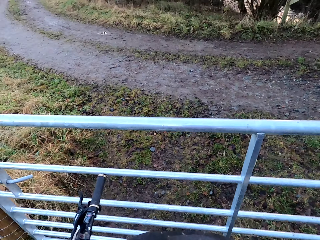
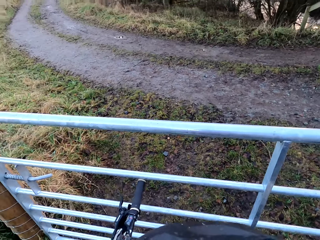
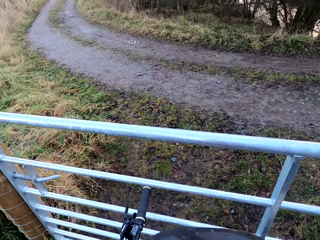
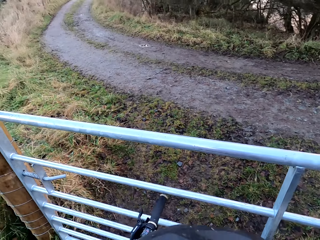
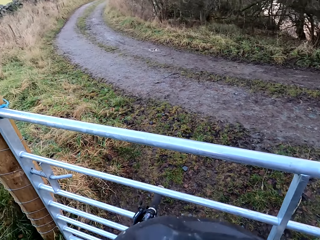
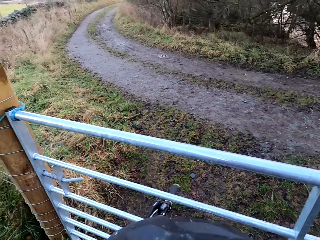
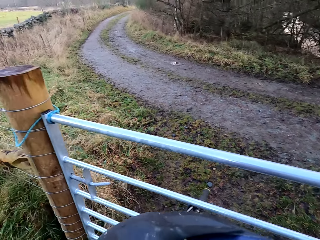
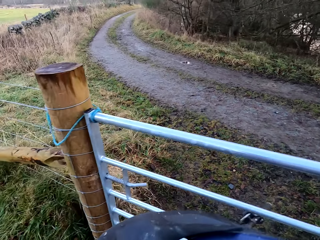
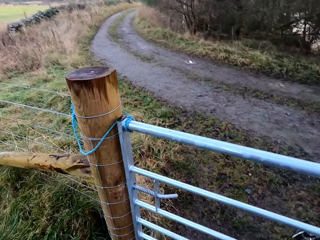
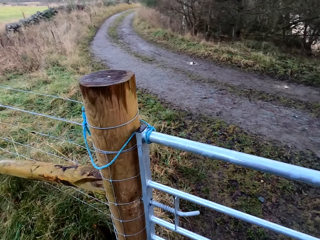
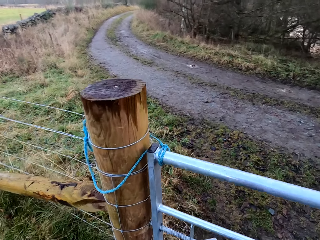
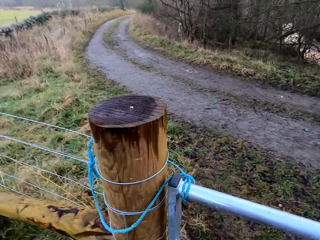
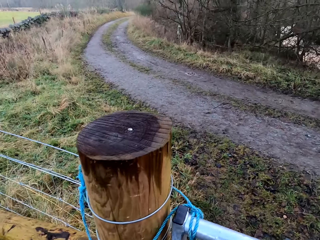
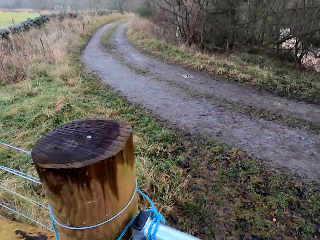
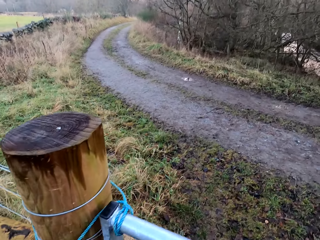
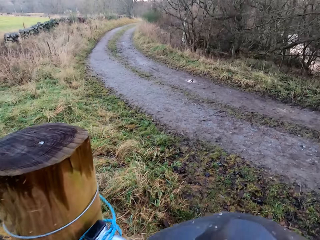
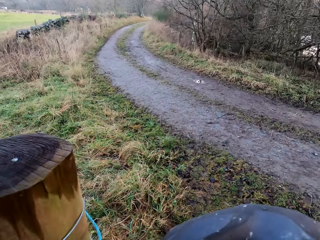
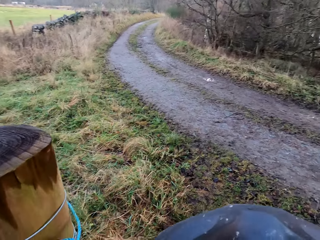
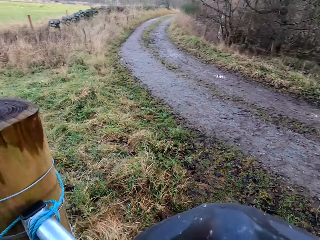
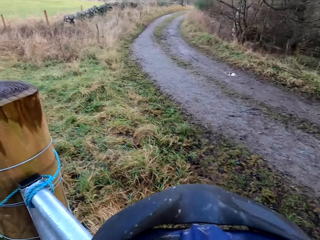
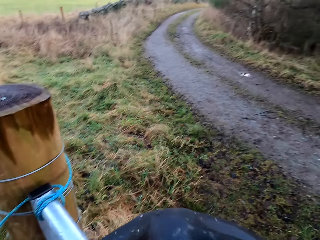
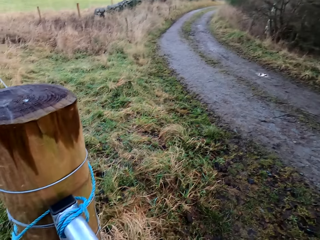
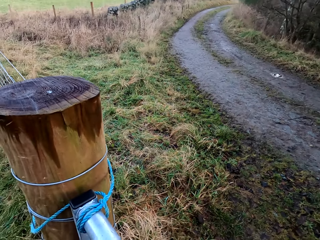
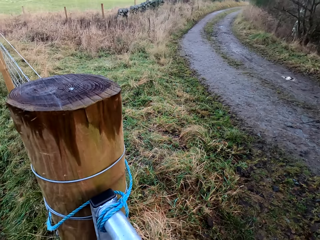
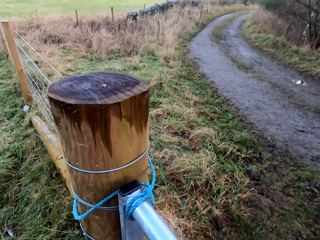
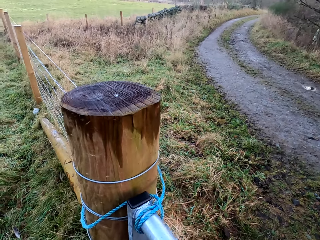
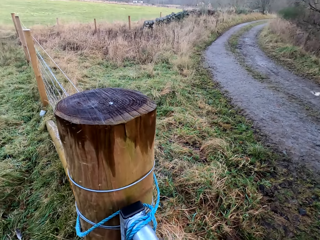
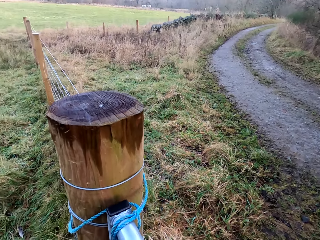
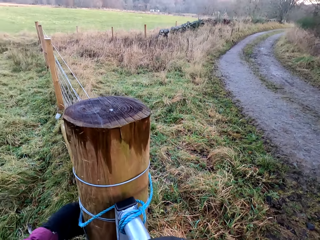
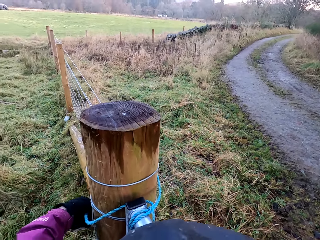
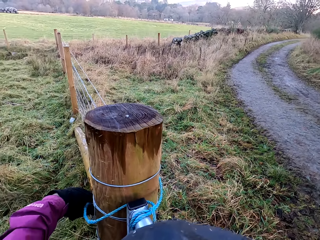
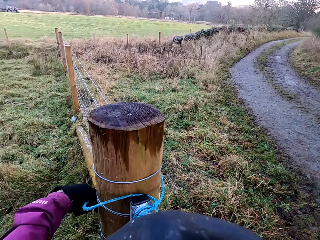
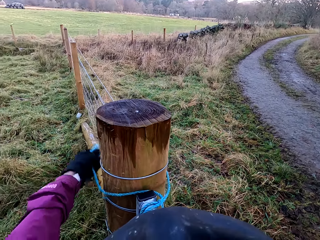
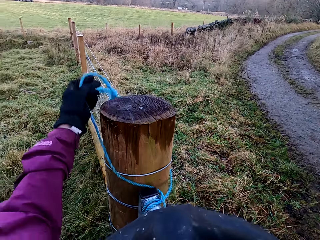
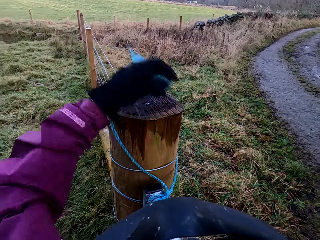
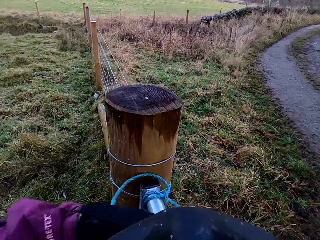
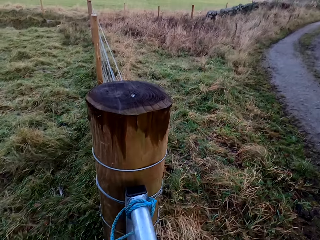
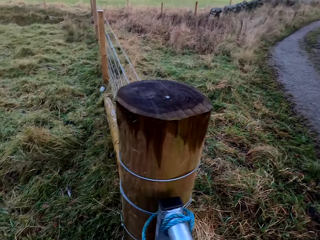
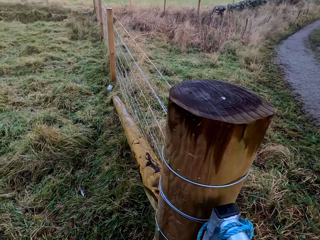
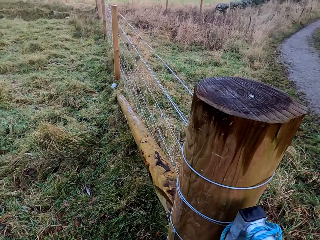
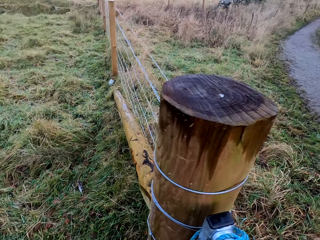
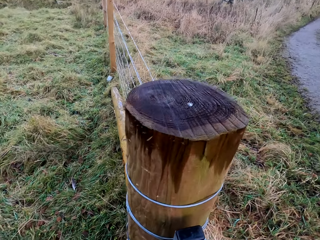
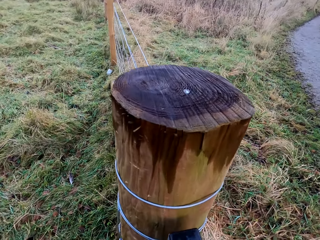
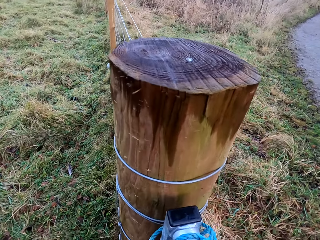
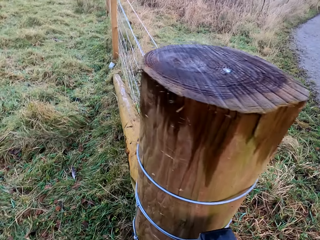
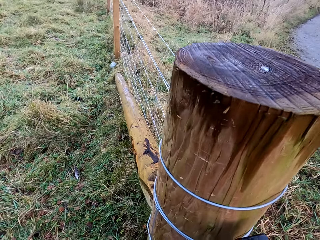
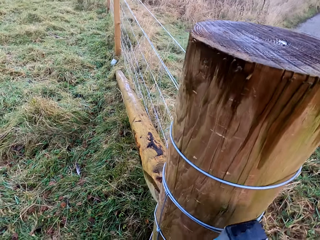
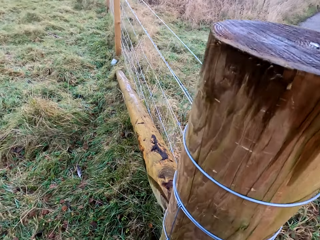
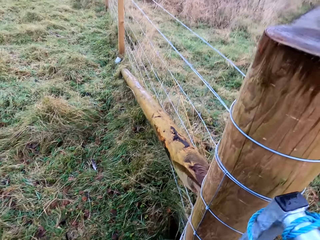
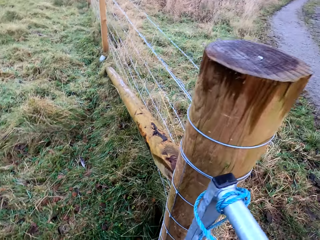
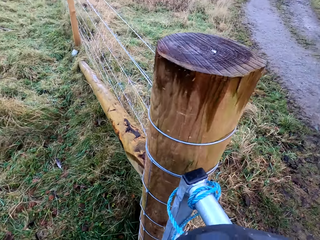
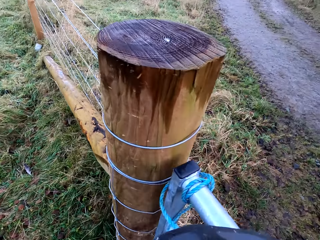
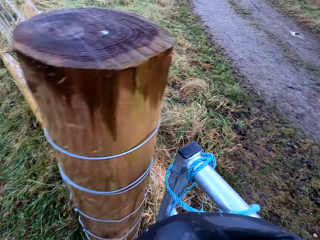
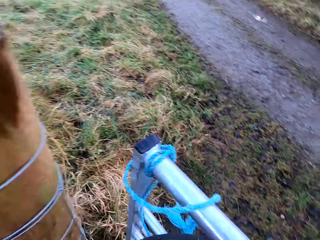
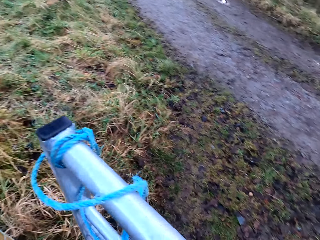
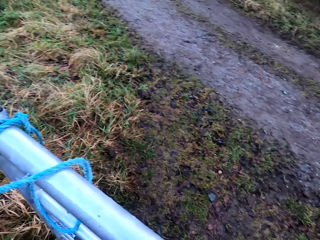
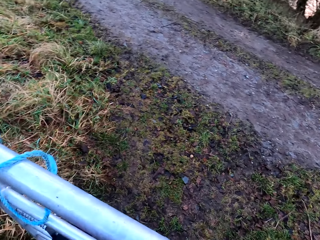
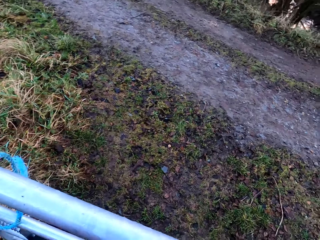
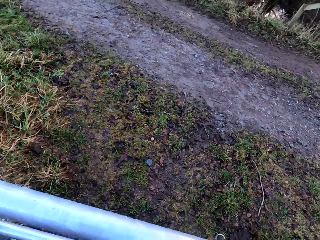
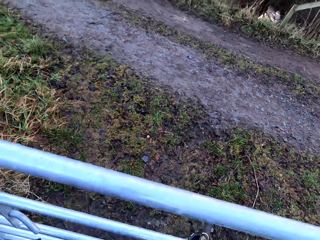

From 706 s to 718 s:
The camera wearer opens the gate.

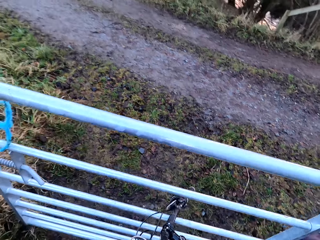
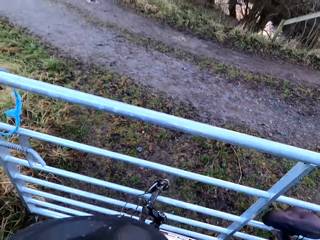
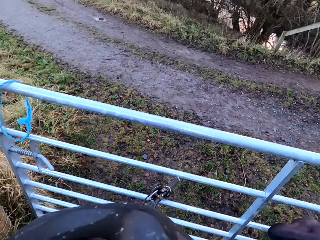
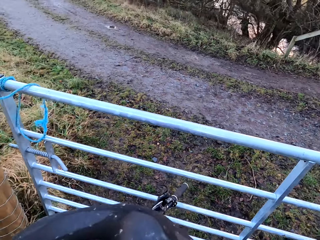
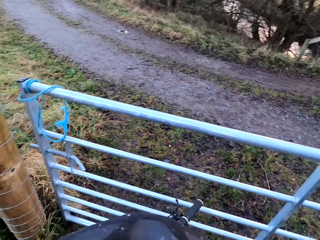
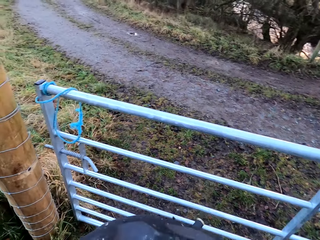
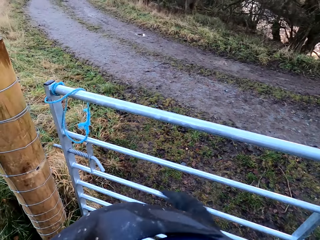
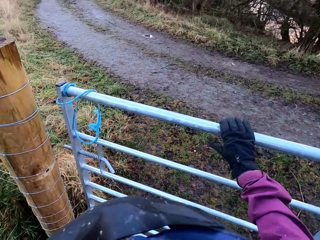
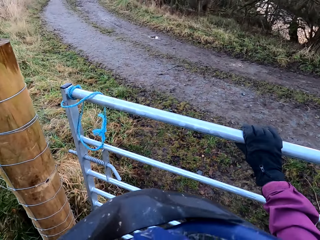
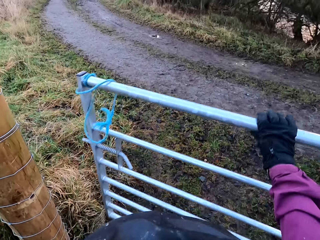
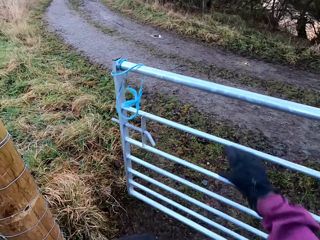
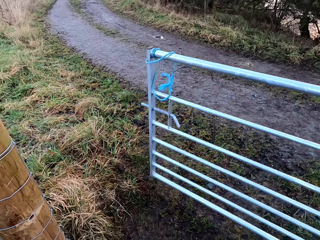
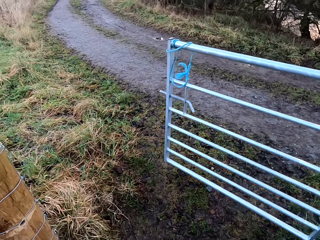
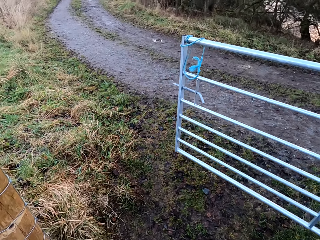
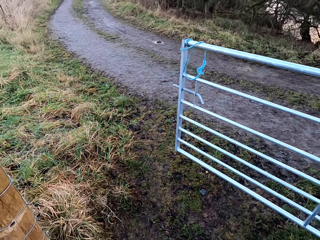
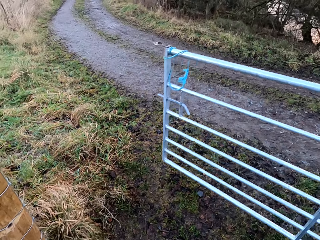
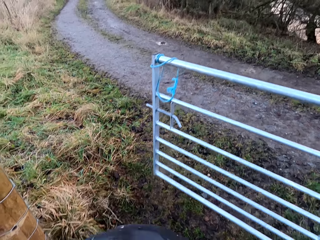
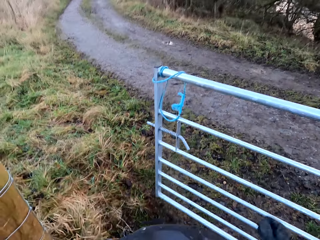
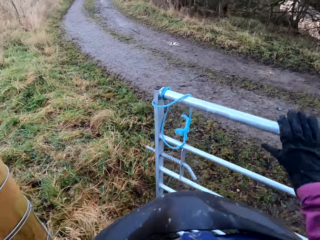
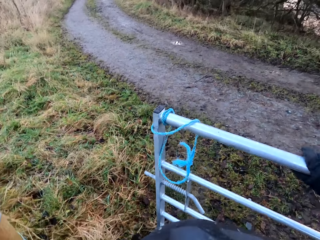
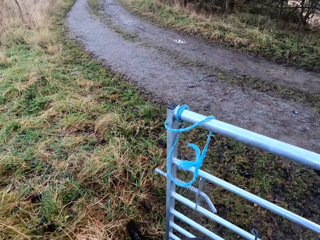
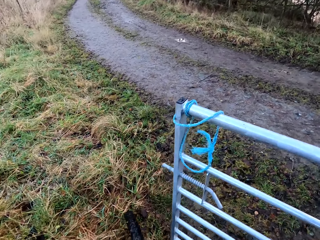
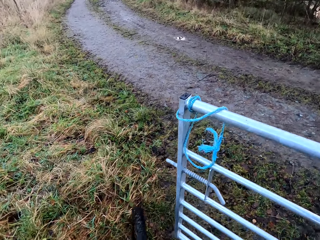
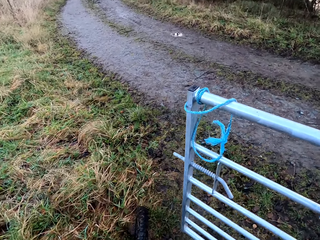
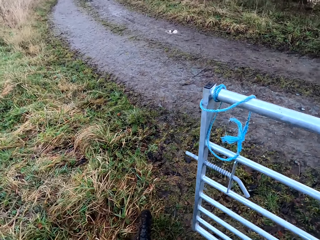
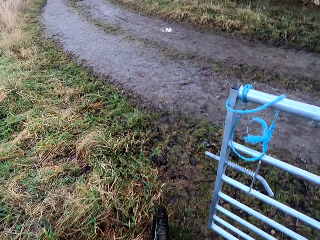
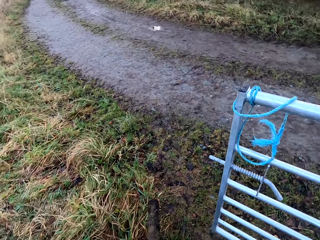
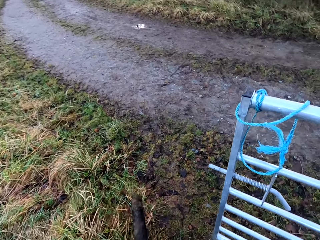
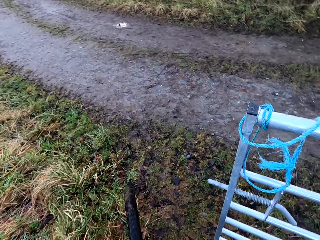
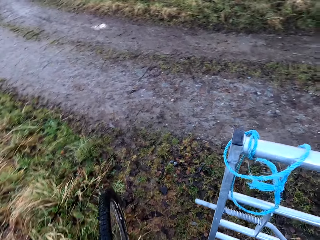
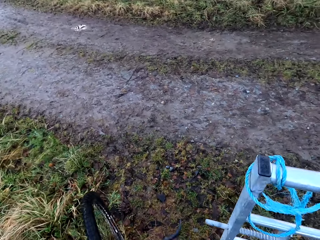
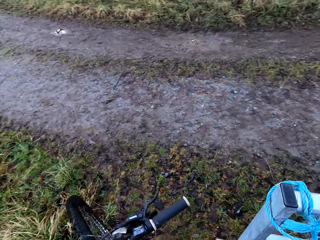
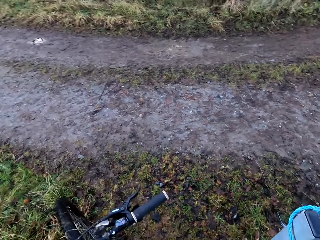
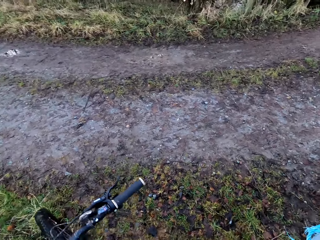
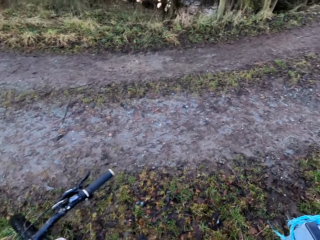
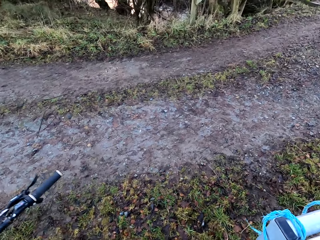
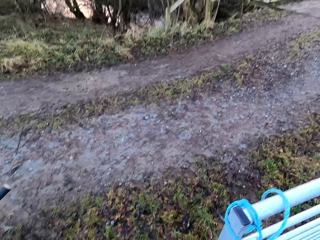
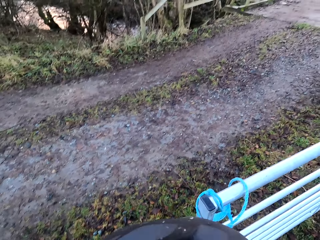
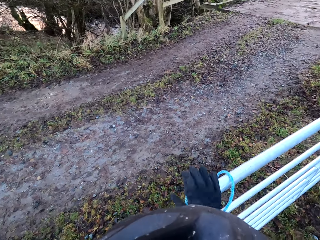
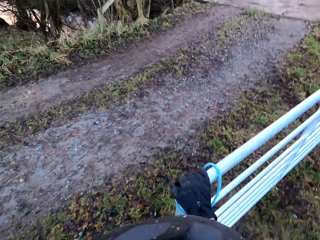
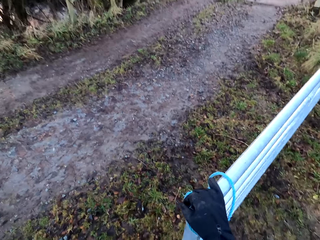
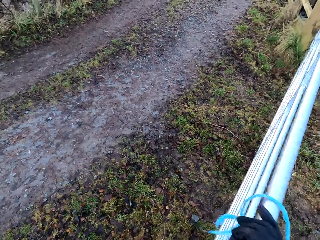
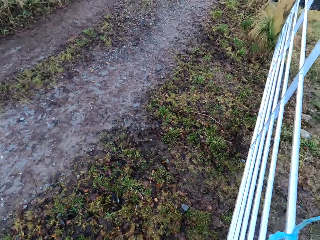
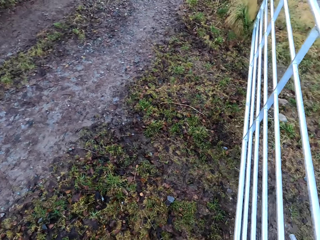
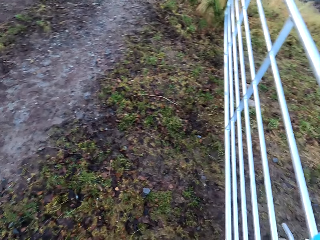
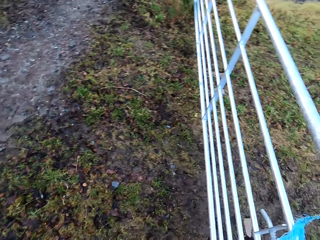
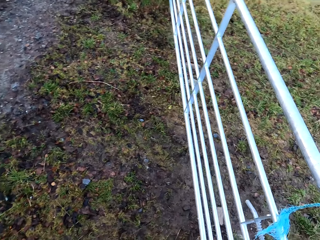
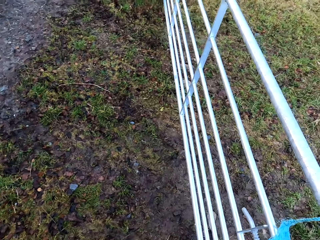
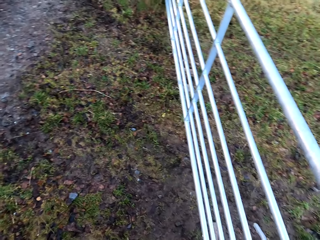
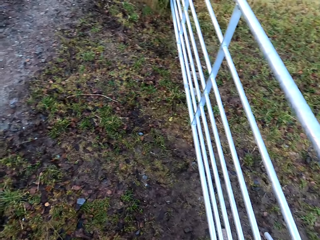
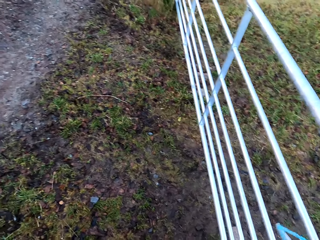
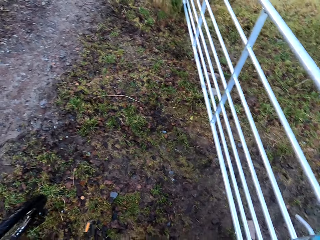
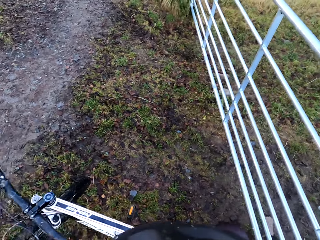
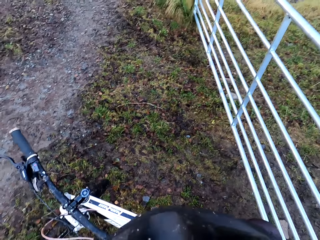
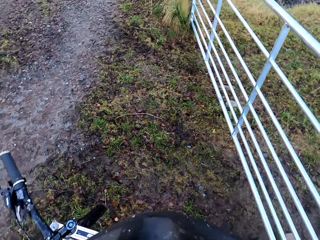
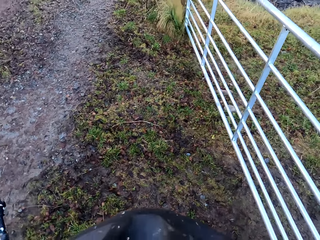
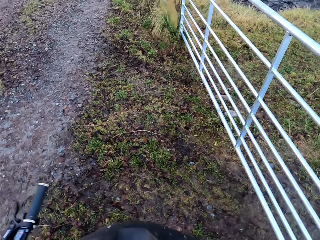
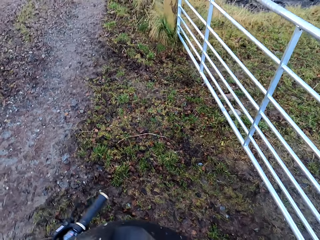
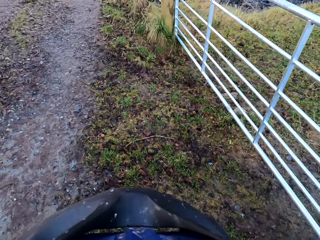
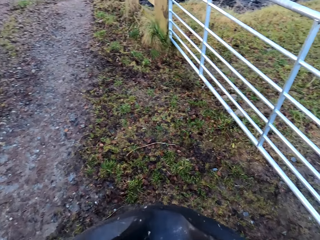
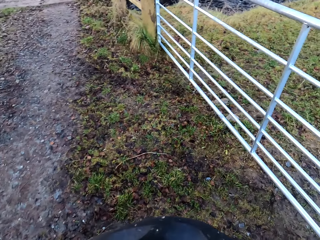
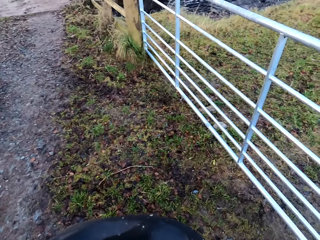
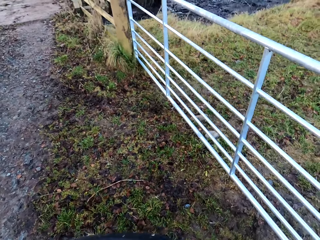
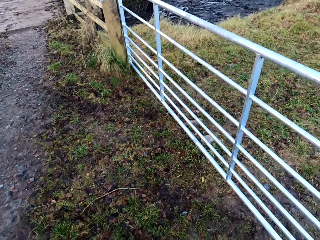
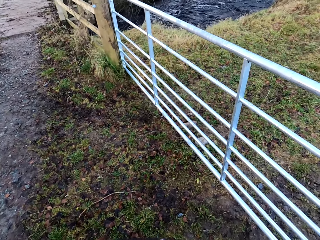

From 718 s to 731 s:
The camera wearer pushes the bicycle into the gate. They close the gate.
